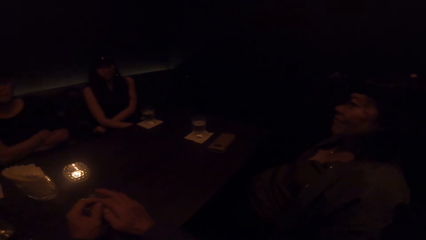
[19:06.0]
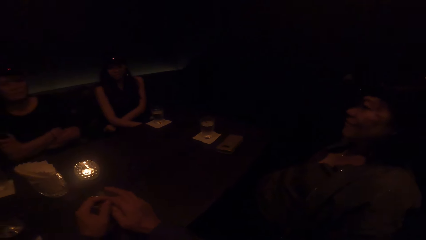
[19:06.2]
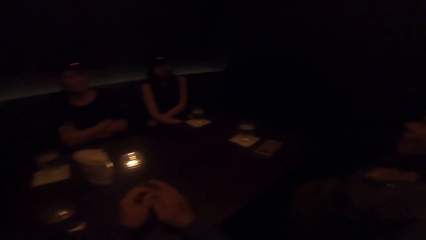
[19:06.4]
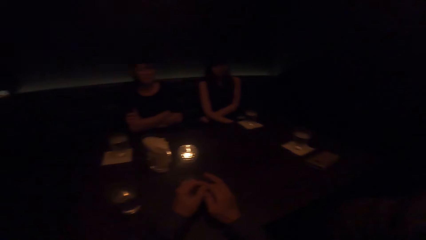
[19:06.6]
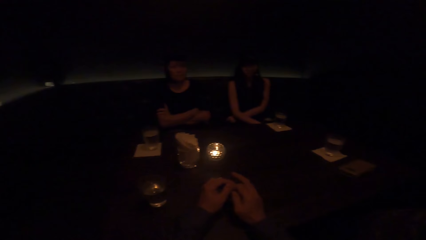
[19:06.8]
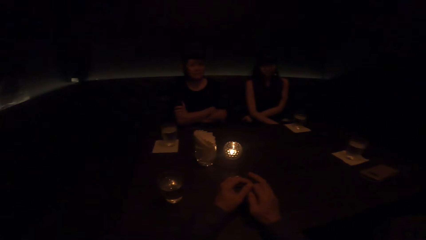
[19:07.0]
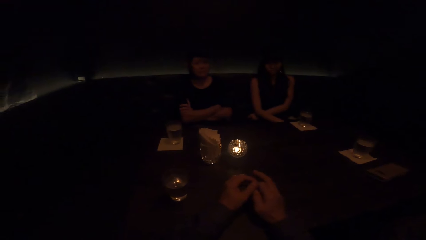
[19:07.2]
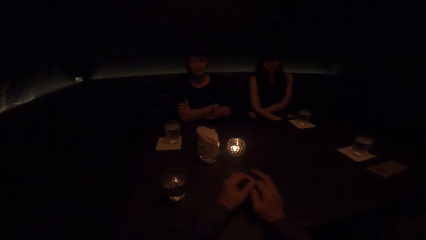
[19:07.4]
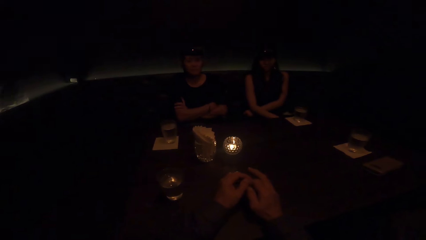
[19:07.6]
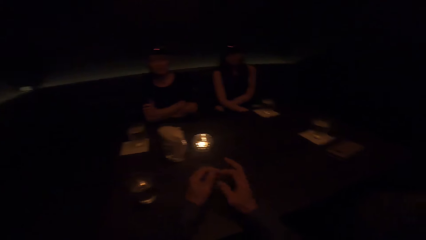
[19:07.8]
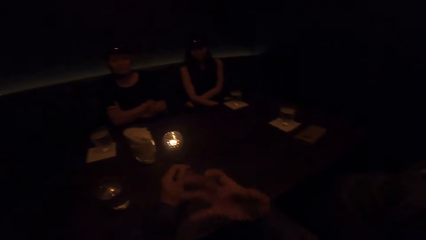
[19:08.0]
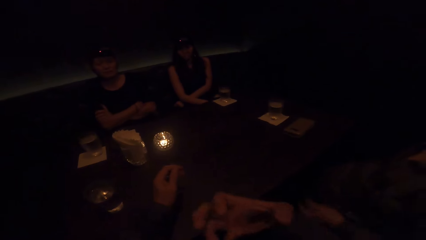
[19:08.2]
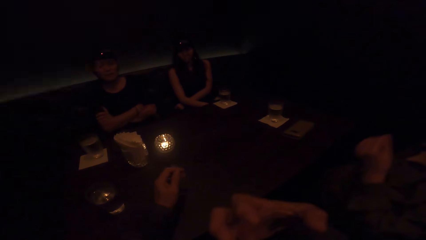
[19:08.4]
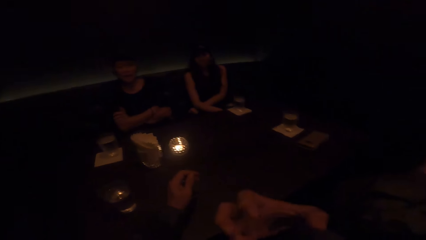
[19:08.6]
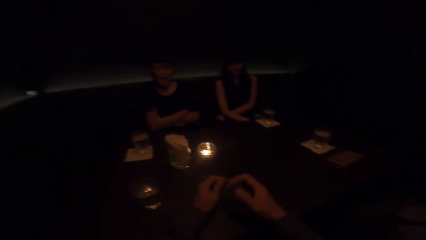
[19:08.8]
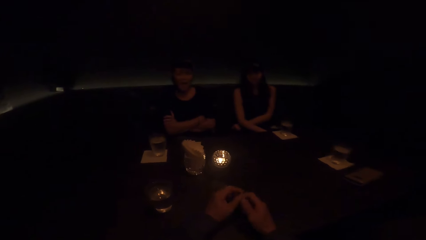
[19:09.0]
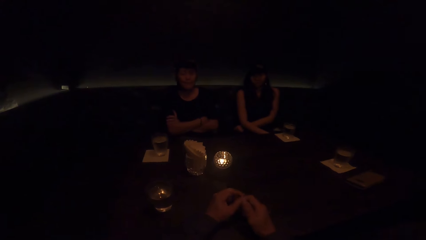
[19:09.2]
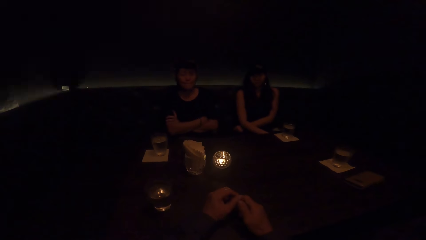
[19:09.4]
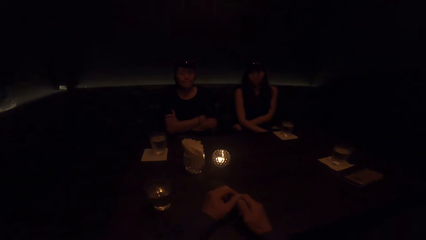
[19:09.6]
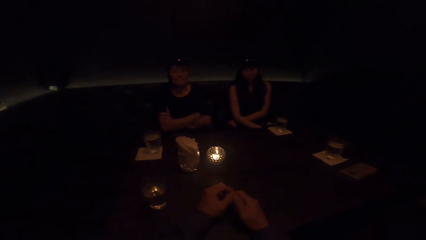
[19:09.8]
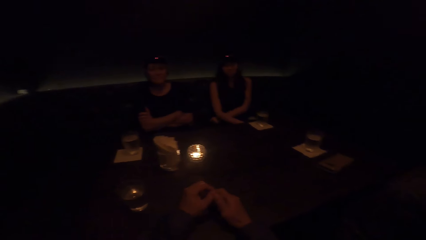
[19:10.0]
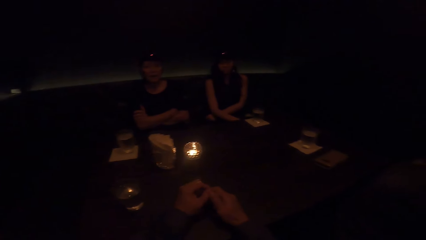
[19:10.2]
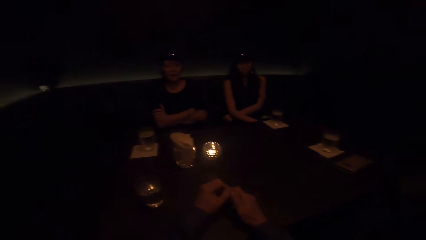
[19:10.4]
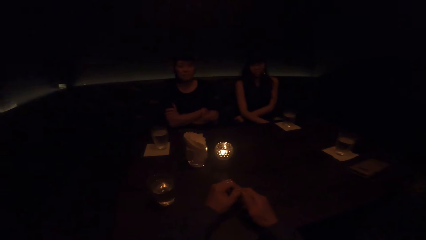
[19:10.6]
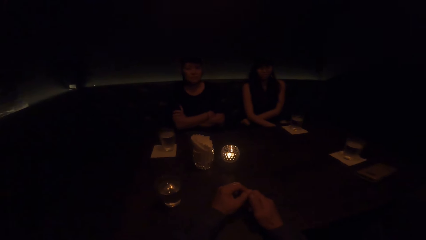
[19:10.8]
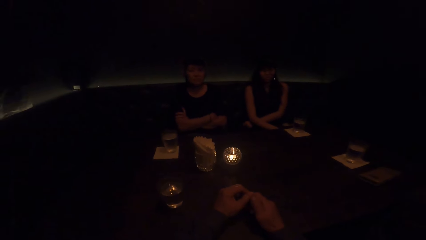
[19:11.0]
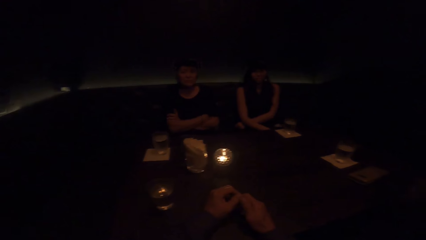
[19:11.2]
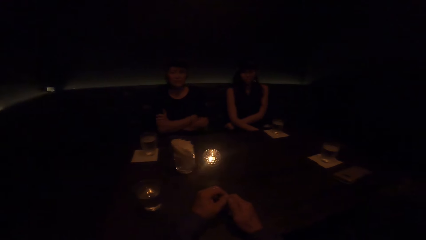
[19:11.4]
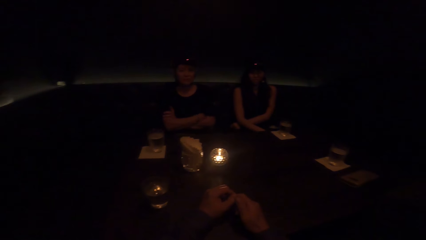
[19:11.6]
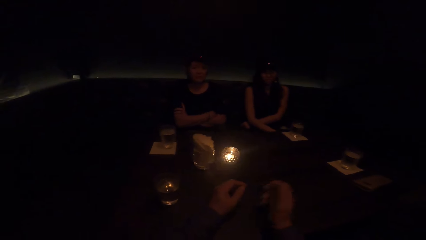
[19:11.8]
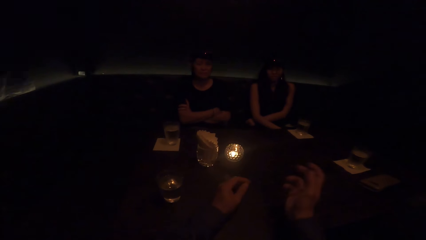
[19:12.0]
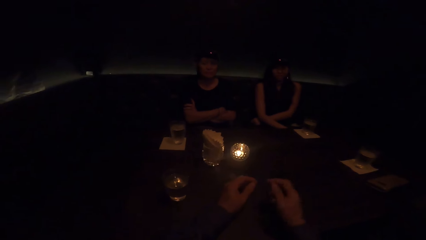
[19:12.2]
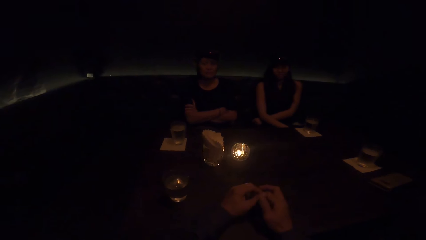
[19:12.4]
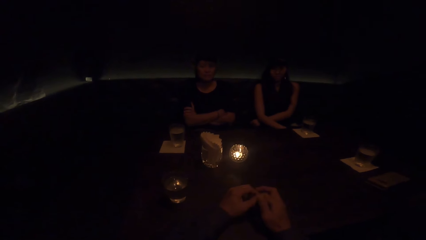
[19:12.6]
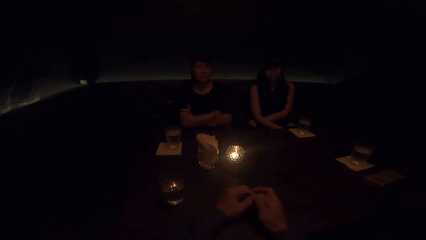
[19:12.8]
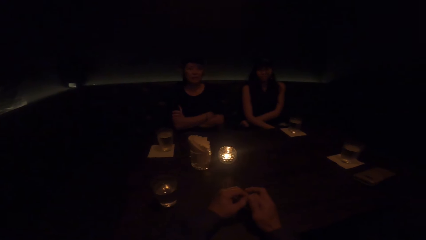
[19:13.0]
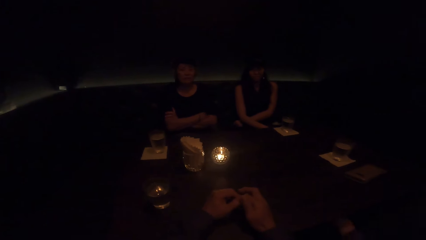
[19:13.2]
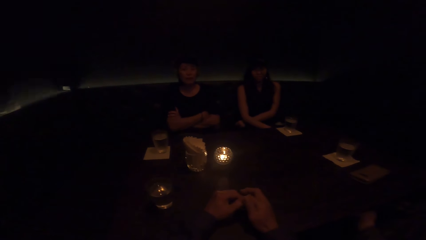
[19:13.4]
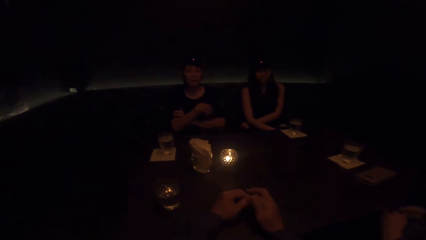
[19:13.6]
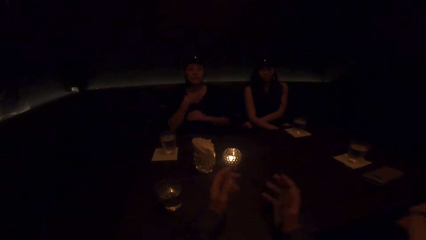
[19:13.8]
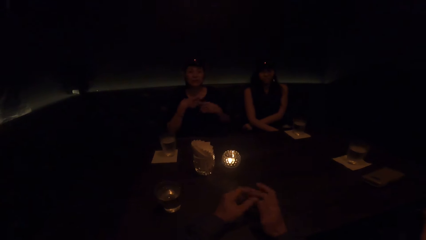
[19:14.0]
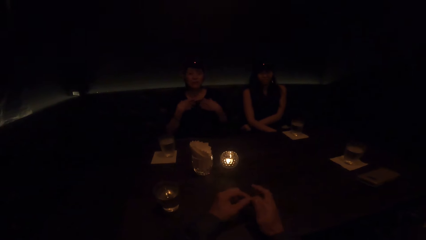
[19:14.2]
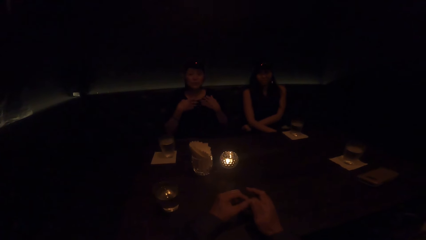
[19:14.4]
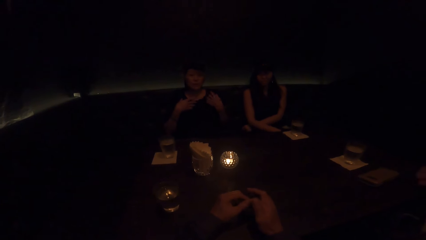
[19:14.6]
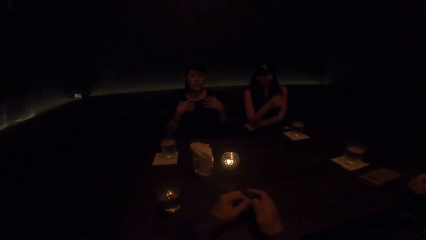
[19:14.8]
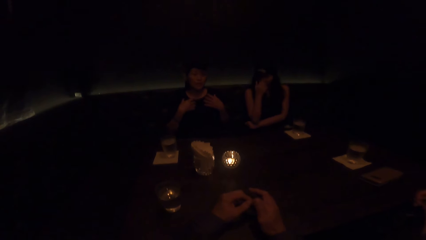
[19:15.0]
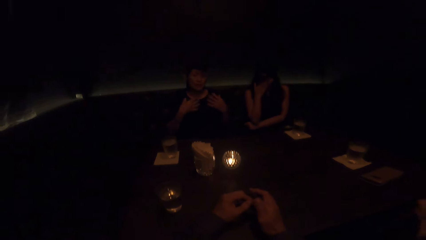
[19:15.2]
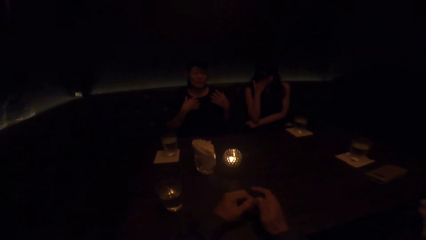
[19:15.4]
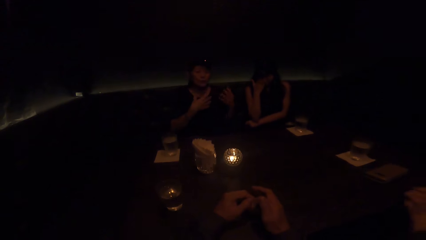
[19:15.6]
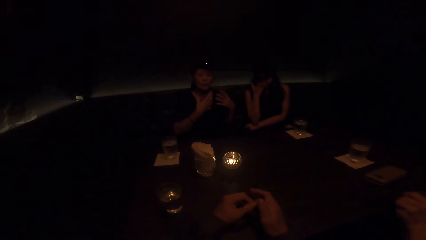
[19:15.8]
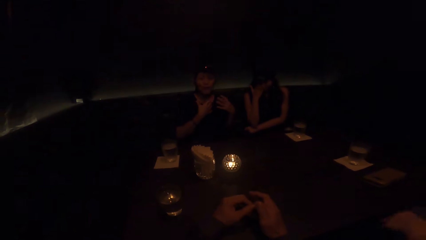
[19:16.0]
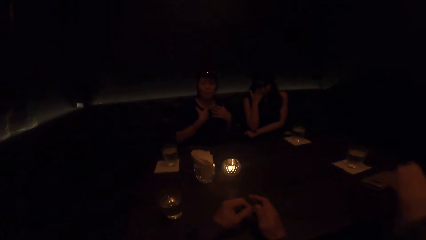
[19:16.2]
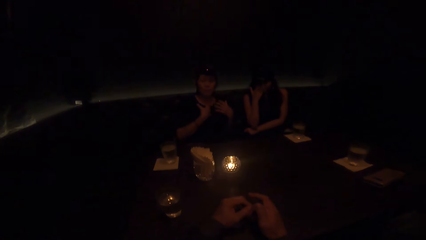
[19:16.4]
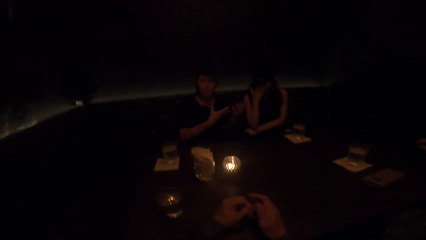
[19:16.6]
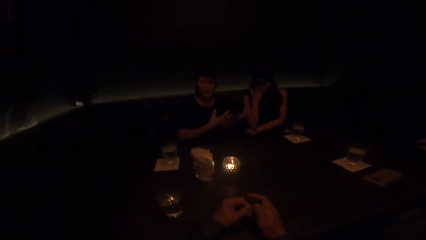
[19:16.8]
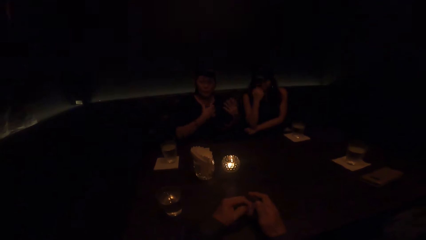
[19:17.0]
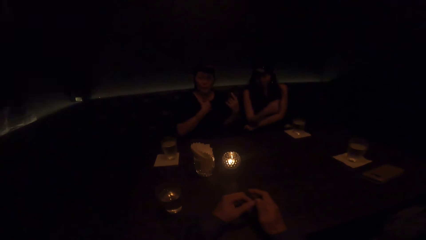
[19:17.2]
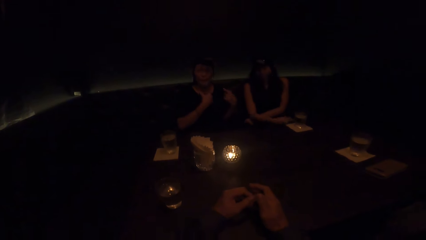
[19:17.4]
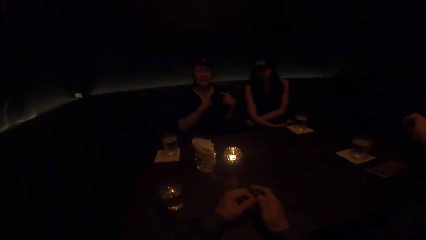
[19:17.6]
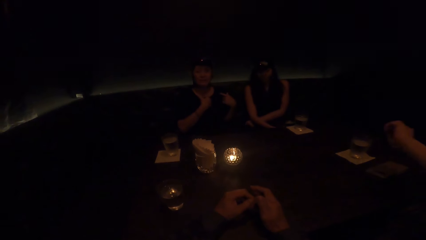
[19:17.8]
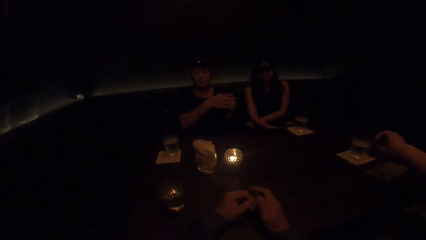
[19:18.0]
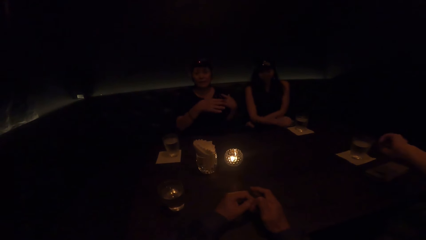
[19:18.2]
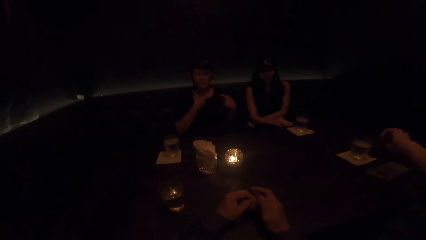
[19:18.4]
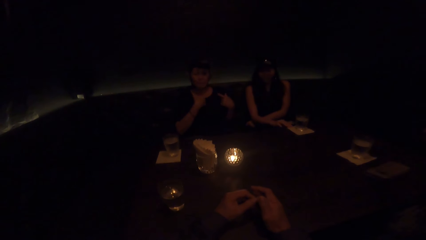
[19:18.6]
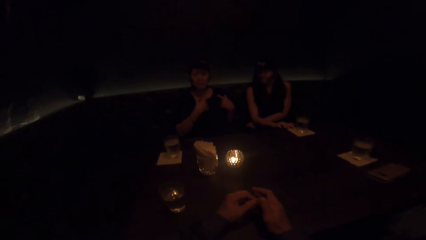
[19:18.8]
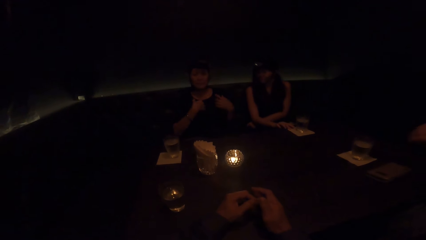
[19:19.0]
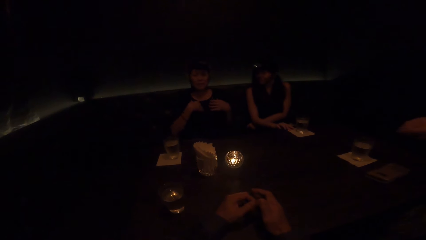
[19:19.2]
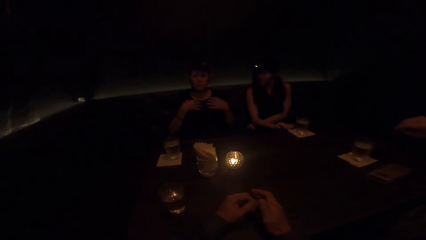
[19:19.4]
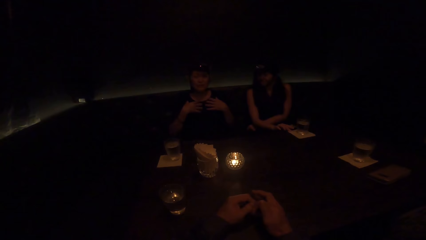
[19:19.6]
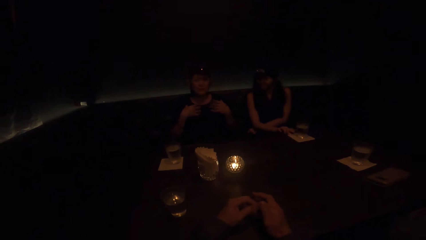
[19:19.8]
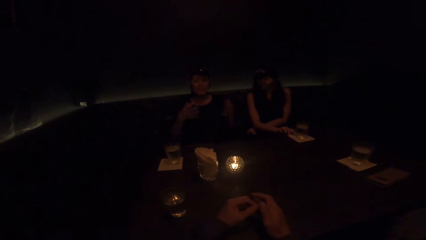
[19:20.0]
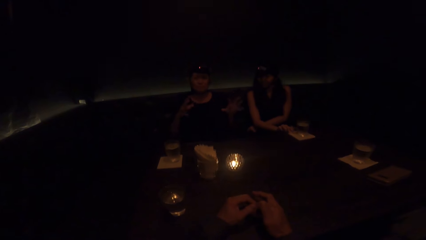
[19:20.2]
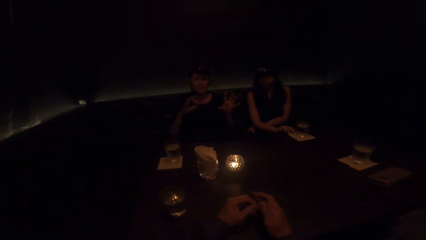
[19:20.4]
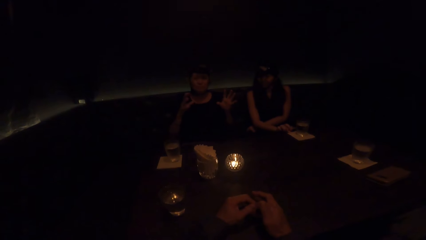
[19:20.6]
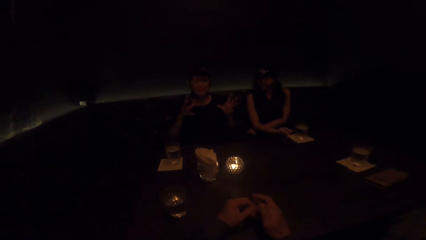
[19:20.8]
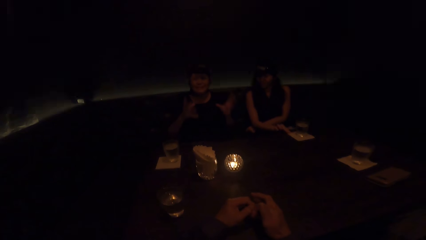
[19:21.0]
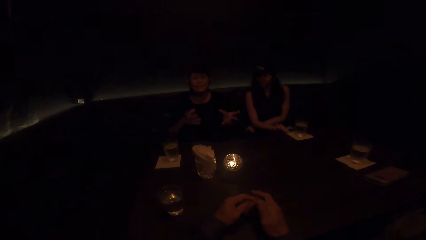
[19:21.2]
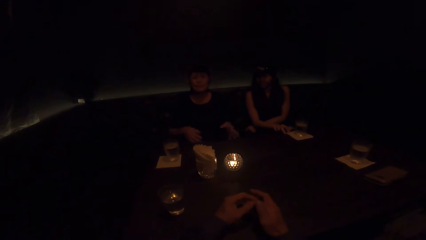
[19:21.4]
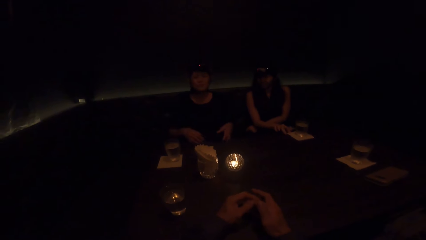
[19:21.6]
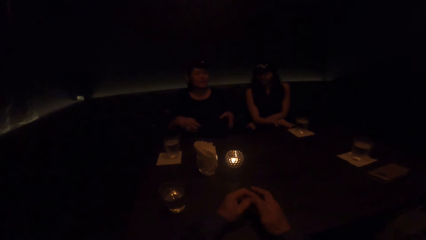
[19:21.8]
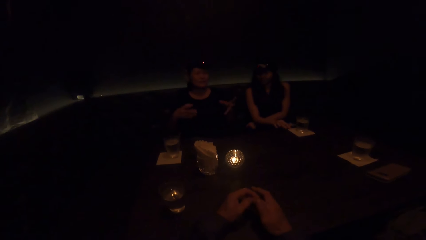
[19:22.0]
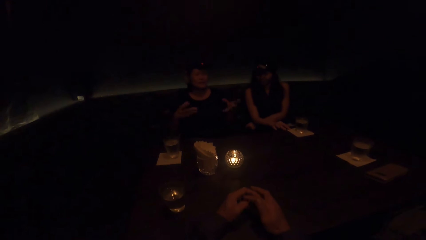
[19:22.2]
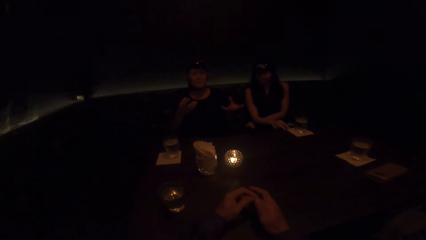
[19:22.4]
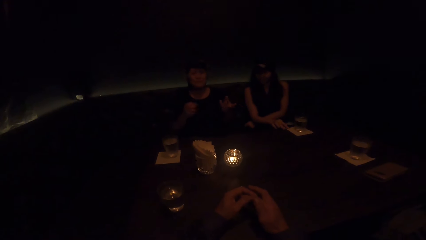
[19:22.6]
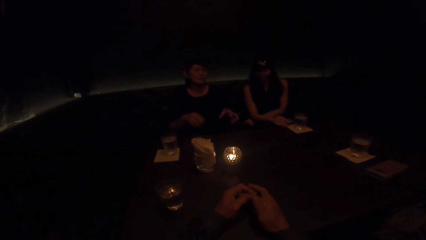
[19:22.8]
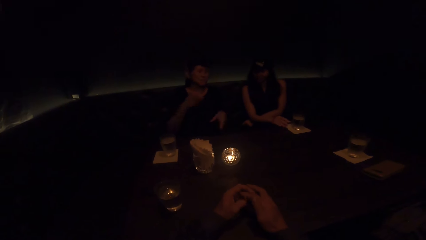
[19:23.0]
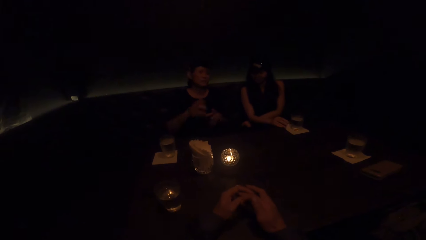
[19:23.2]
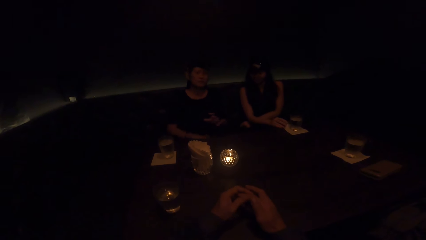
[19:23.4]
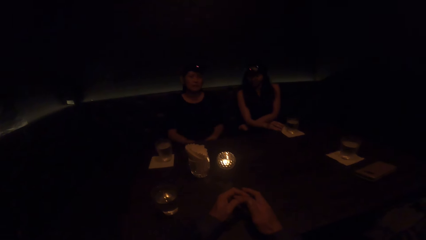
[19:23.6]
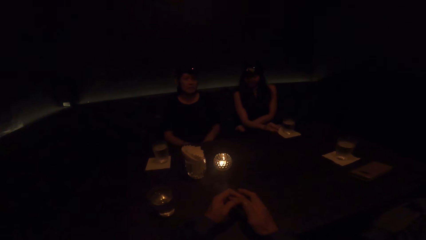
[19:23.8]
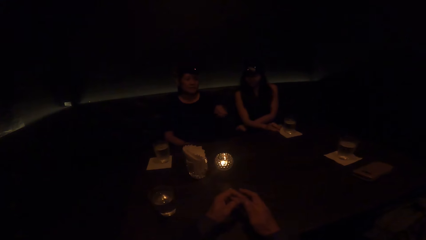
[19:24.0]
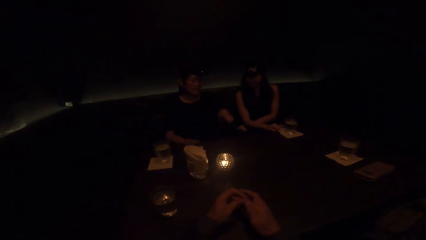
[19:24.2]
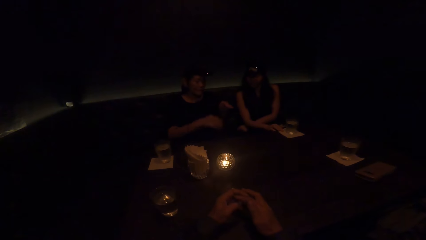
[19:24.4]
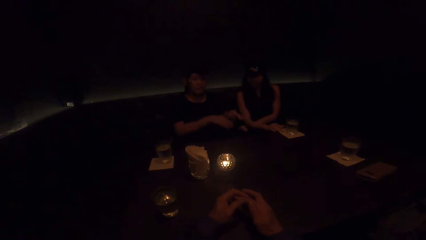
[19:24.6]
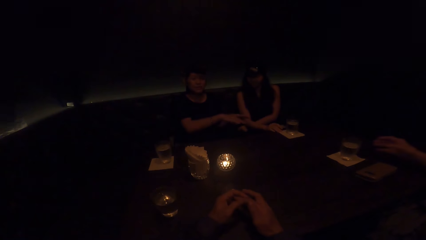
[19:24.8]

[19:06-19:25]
The camera wearer converses. He illustrates with his hand, puts down his hand, and moves his hand. A woman converses. Another woman touches her face. The first woman demonstrates with both hands. The other woman puts down her hand. The camera wearer converses.
